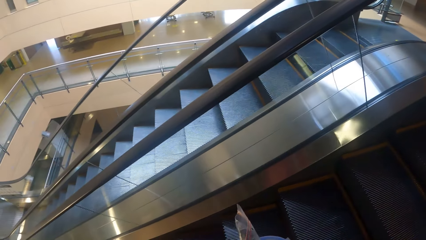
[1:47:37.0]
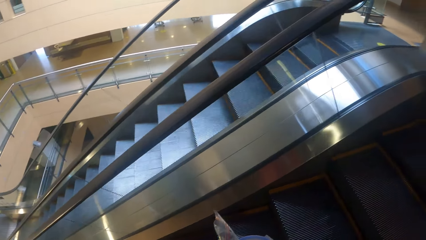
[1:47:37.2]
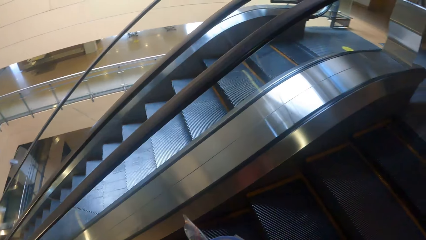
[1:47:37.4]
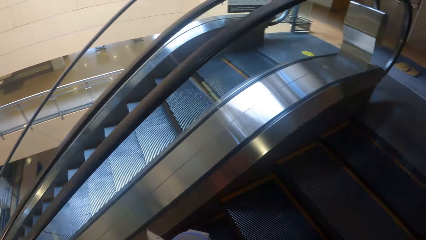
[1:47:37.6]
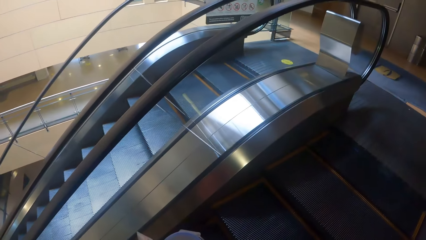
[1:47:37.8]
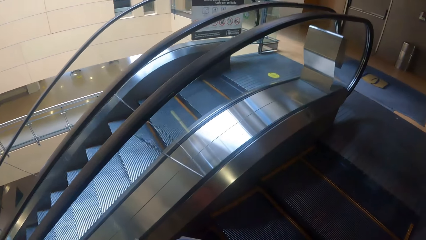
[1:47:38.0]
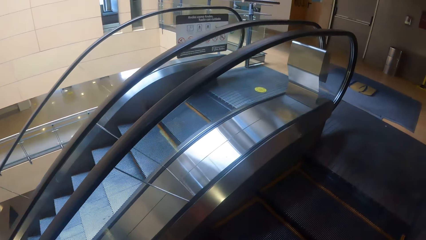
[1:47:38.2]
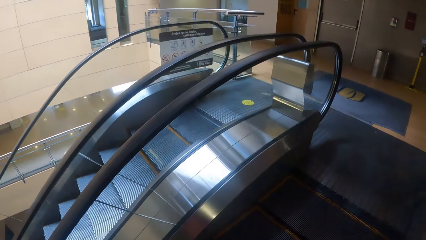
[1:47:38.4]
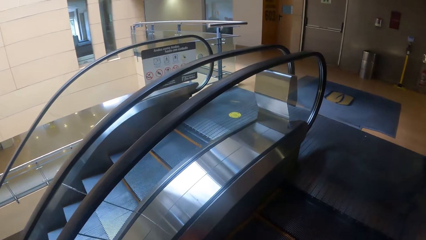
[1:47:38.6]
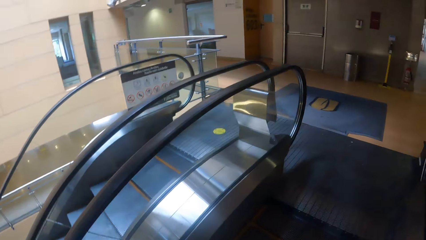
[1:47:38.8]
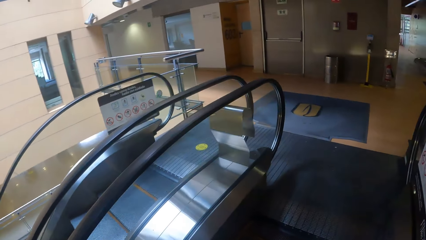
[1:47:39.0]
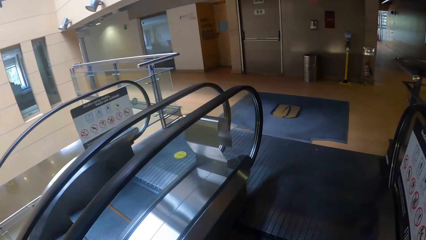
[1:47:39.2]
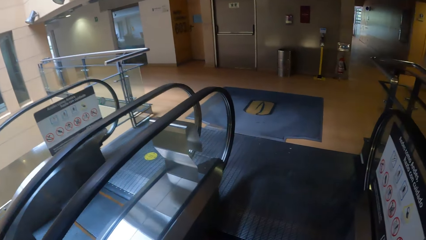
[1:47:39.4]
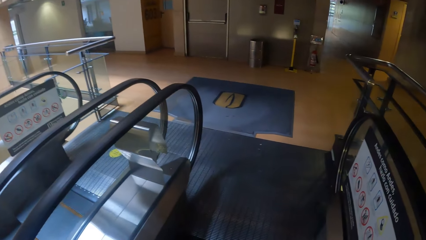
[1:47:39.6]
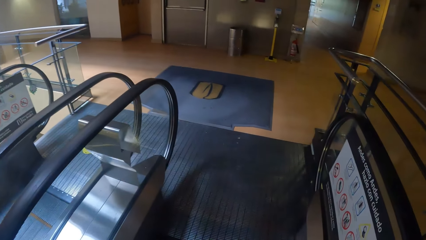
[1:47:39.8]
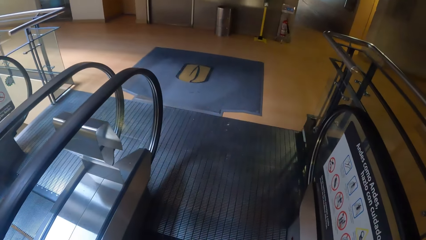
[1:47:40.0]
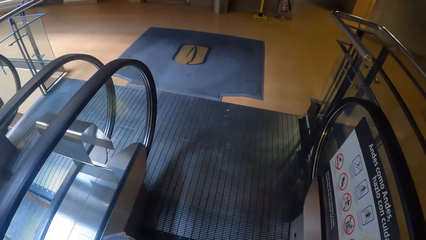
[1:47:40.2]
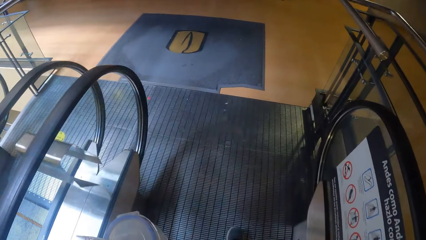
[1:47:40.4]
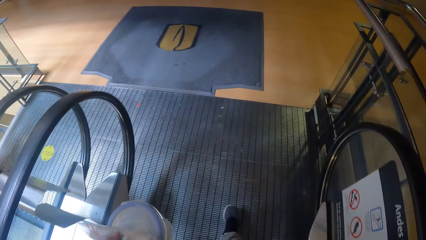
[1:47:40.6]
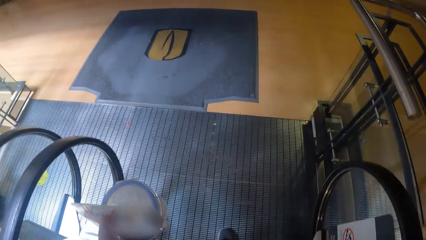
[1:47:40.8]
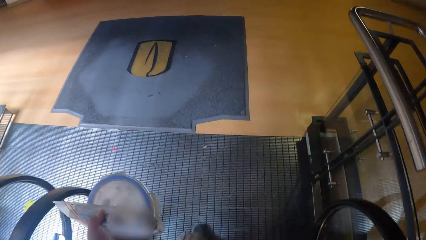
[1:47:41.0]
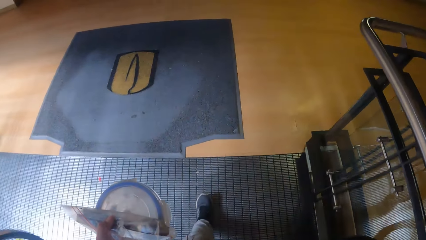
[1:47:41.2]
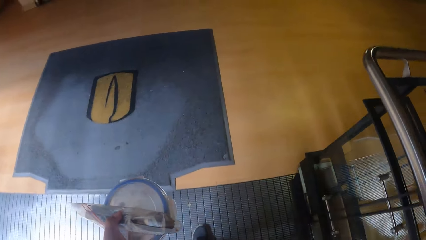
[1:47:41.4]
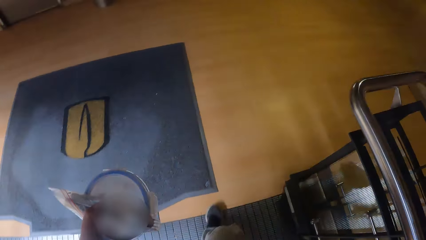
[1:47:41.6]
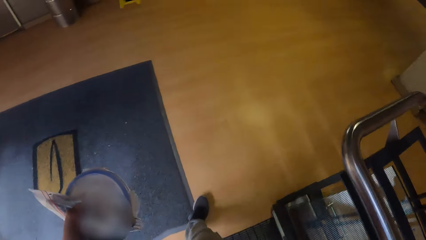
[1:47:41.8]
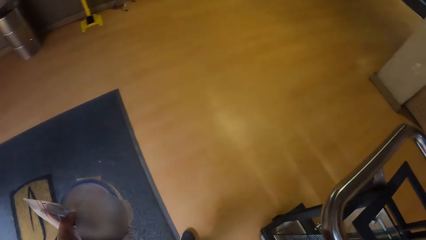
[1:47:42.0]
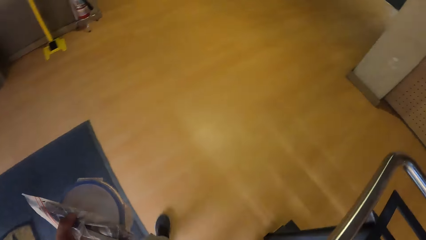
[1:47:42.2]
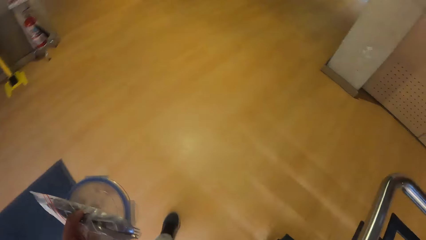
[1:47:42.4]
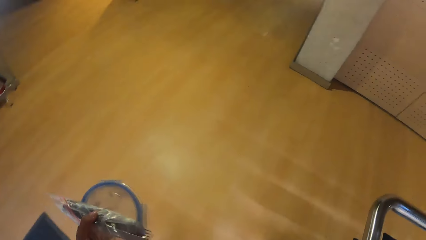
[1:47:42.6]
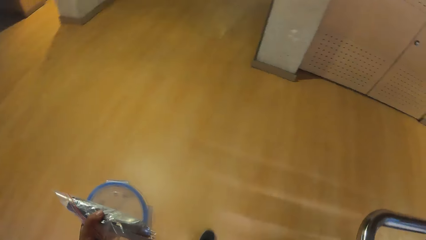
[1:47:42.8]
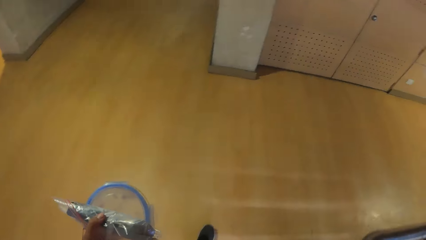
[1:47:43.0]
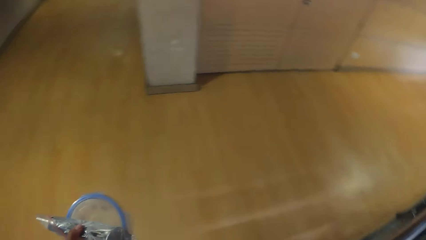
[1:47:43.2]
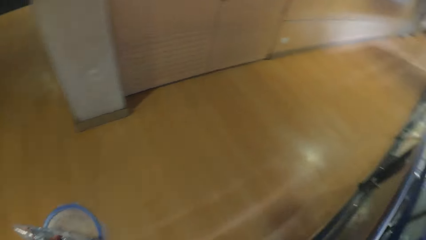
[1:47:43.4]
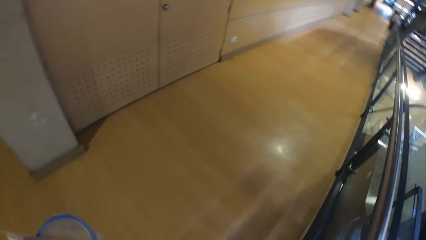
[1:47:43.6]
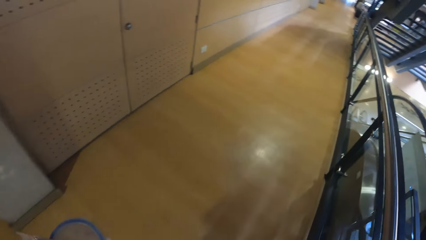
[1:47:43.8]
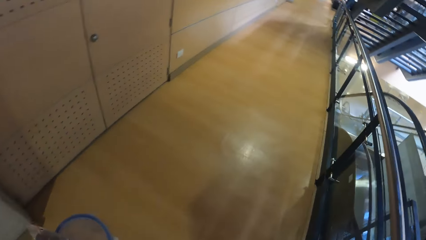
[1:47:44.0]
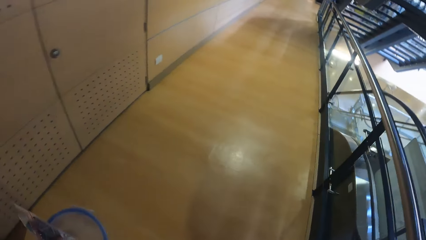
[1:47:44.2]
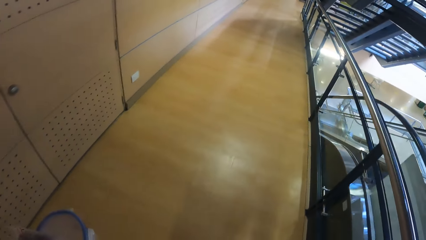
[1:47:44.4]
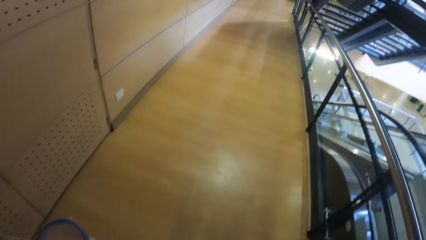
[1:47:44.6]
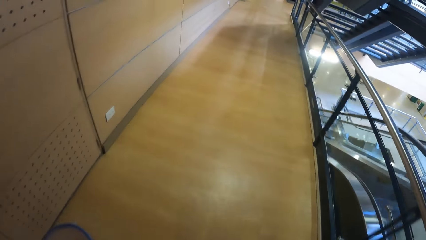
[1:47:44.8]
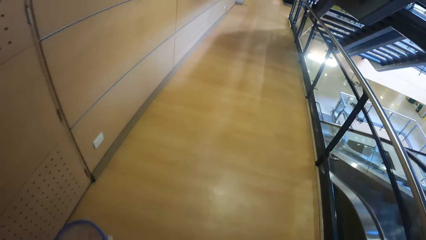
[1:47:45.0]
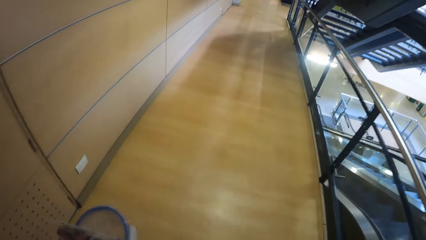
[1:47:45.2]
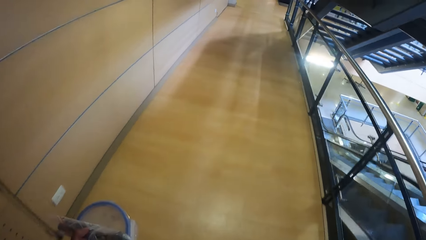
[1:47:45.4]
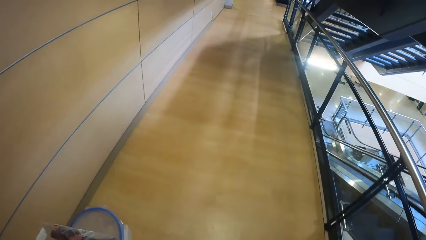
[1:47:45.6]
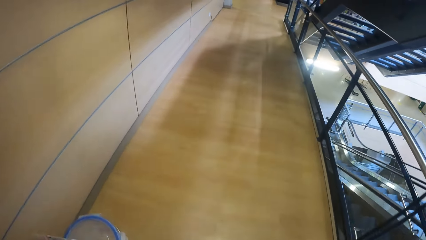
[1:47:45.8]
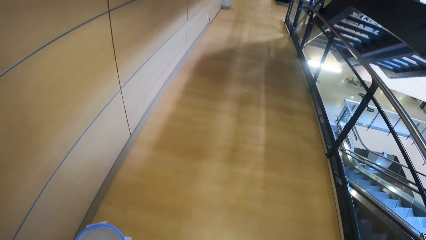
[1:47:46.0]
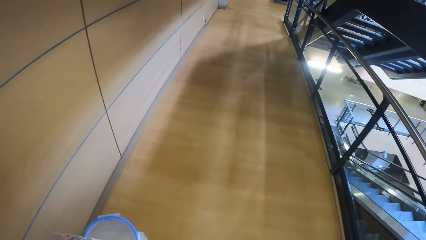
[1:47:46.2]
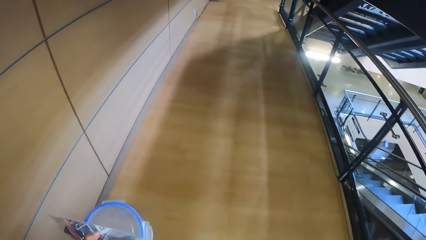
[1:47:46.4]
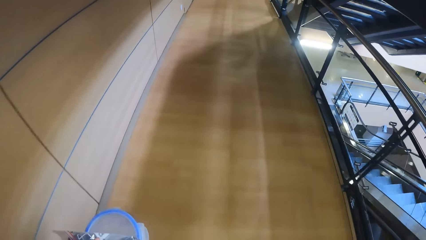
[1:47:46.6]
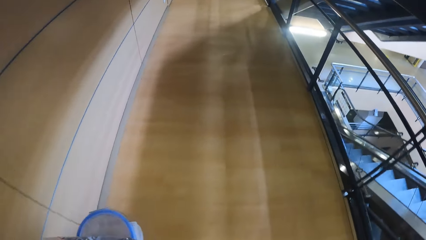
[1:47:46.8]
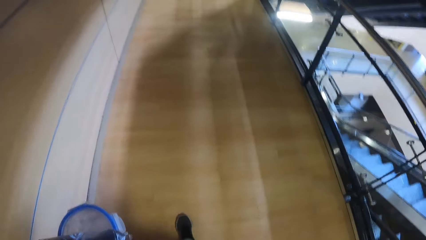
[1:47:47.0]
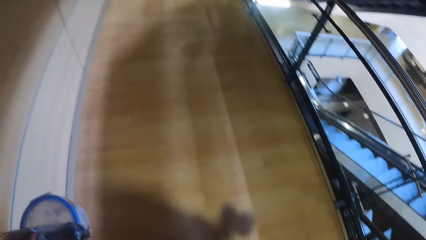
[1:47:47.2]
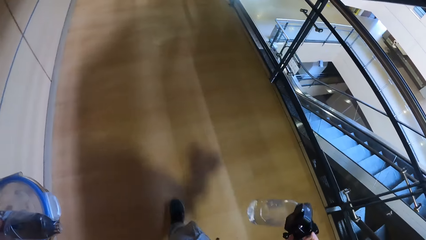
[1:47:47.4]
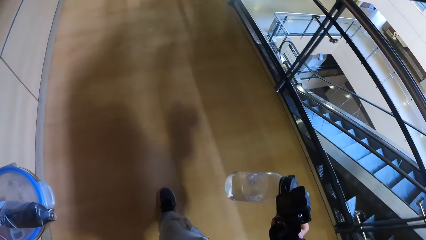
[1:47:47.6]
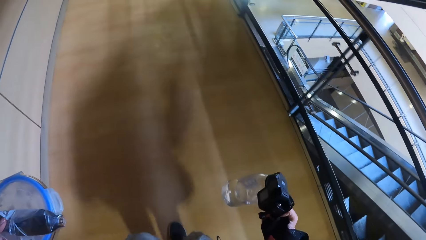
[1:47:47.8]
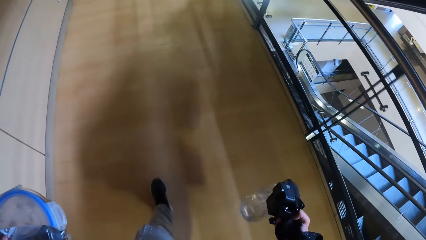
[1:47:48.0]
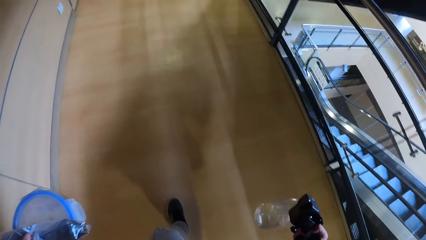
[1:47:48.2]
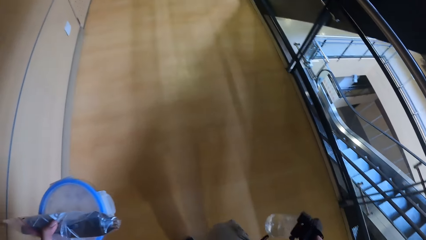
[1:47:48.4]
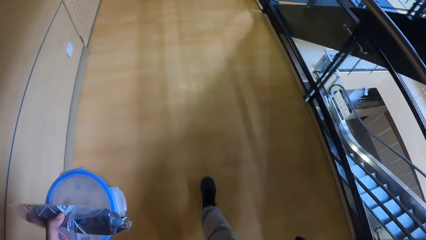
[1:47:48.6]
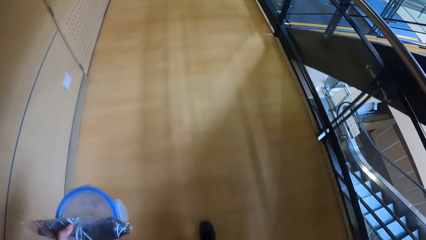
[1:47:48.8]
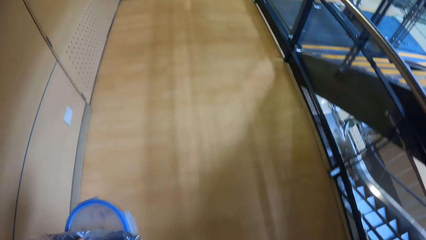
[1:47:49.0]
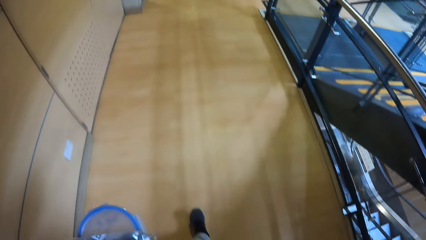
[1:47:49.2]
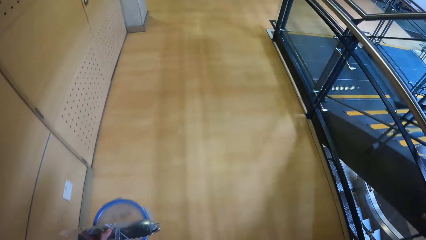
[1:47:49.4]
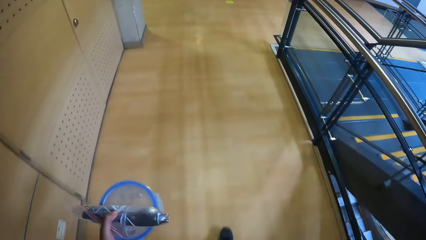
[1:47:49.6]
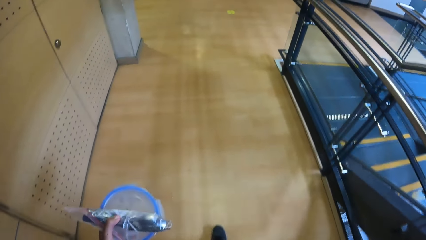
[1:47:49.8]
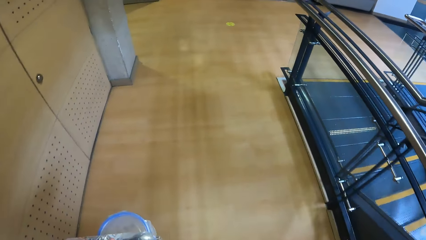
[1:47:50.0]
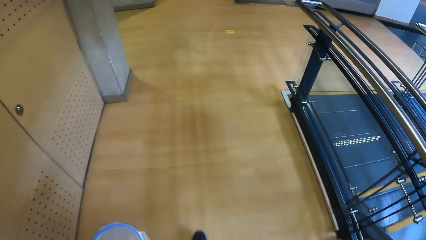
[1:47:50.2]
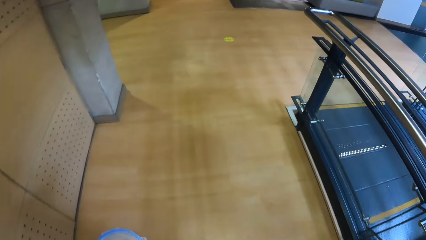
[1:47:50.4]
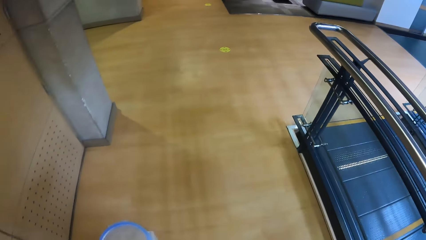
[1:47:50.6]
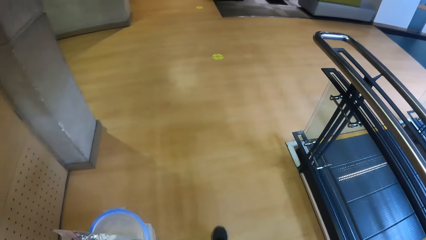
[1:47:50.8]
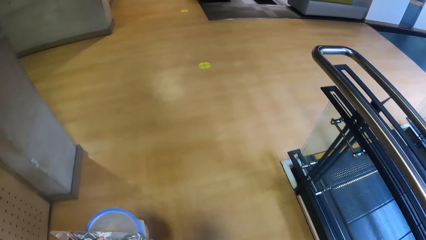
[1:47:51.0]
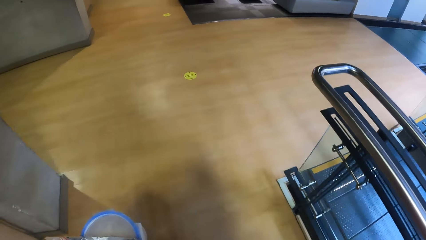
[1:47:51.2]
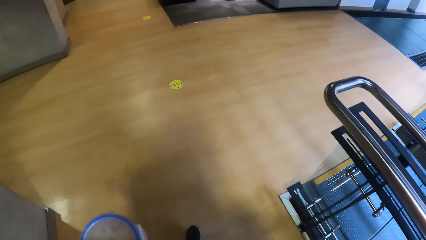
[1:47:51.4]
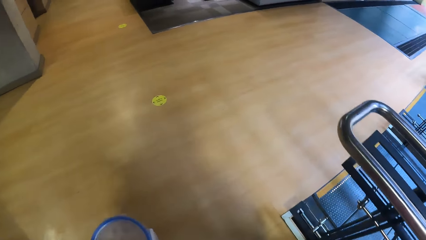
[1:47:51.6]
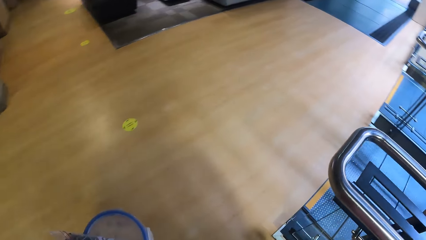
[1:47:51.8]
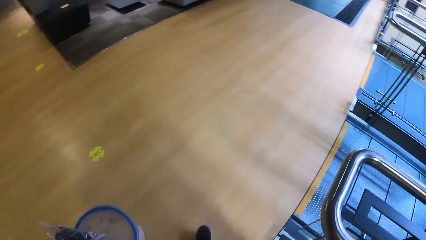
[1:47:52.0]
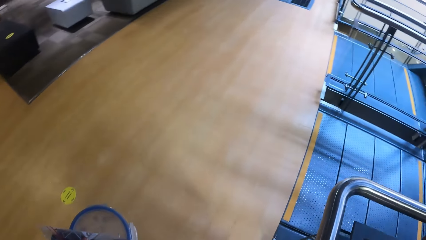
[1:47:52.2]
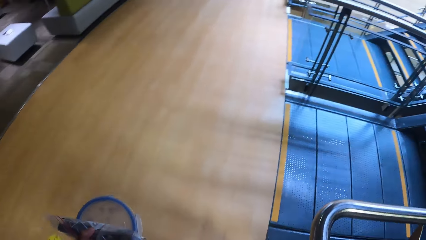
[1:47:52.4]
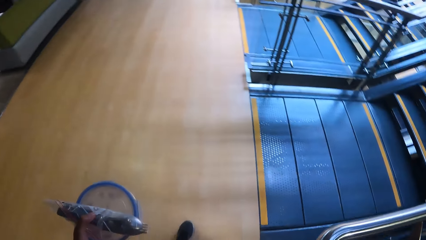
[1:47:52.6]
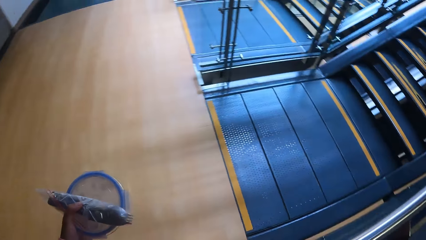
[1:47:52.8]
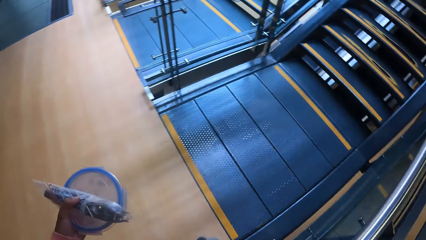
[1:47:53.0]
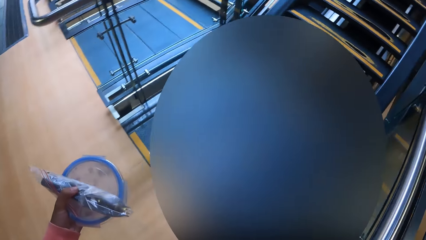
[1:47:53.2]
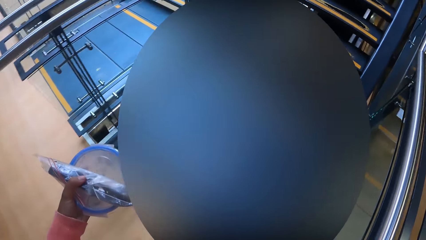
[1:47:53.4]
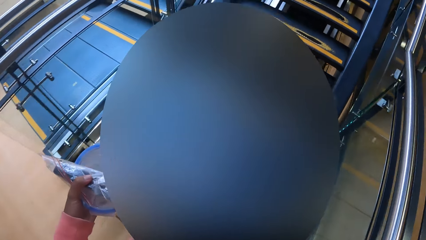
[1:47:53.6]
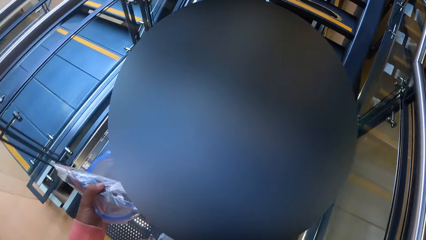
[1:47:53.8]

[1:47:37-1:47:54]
The camera wearer walks off the escalator.
